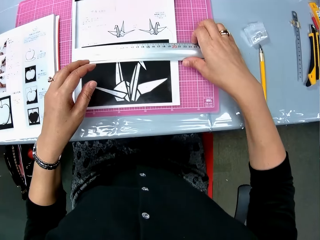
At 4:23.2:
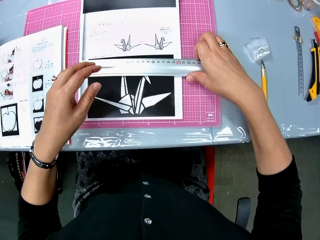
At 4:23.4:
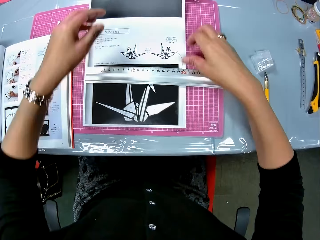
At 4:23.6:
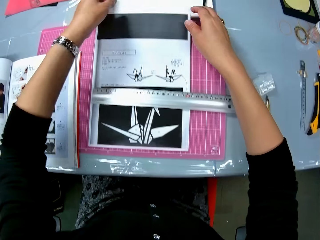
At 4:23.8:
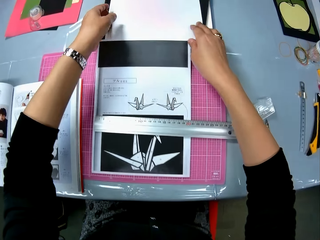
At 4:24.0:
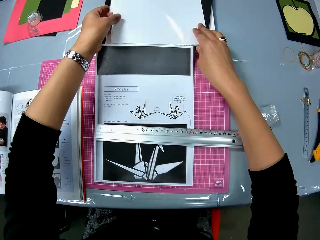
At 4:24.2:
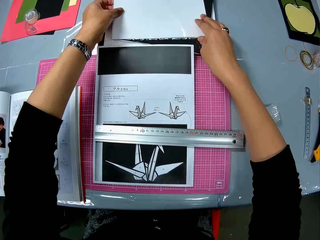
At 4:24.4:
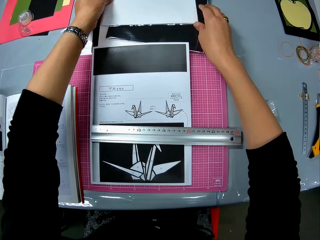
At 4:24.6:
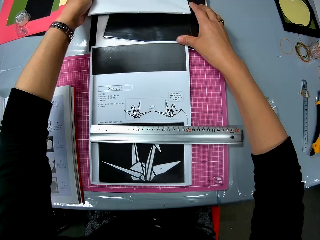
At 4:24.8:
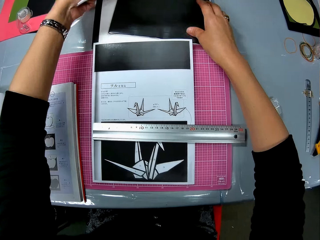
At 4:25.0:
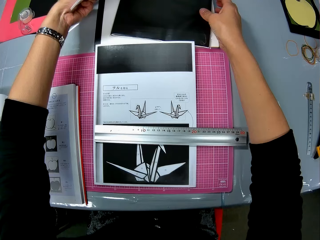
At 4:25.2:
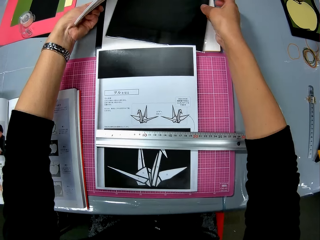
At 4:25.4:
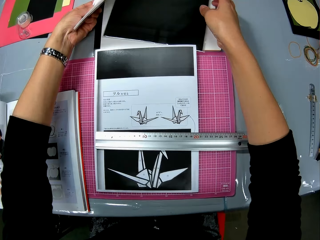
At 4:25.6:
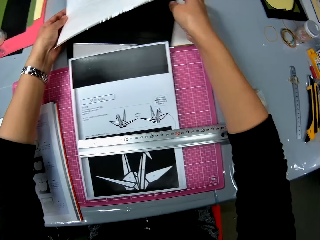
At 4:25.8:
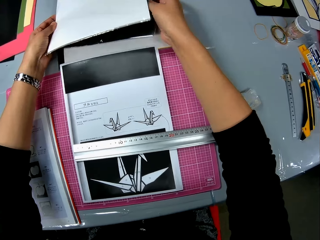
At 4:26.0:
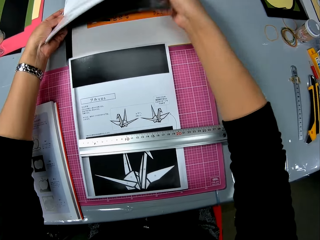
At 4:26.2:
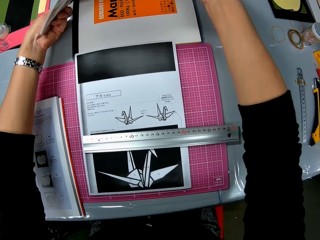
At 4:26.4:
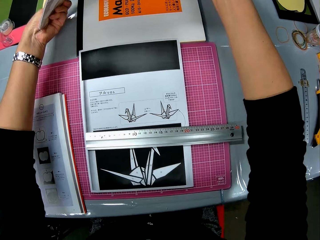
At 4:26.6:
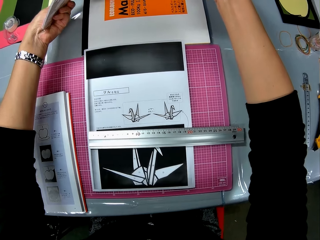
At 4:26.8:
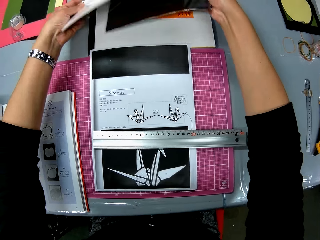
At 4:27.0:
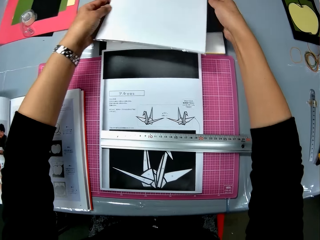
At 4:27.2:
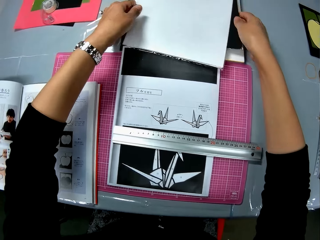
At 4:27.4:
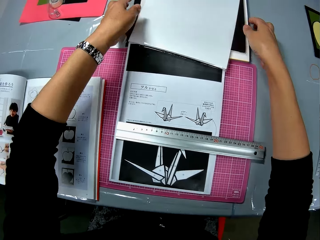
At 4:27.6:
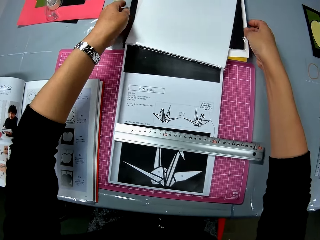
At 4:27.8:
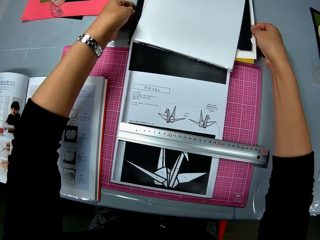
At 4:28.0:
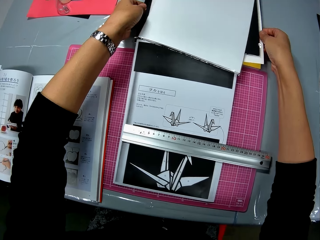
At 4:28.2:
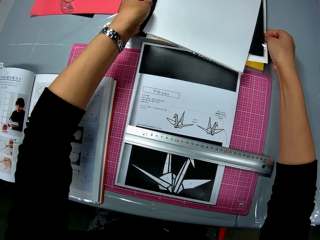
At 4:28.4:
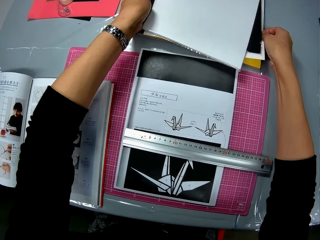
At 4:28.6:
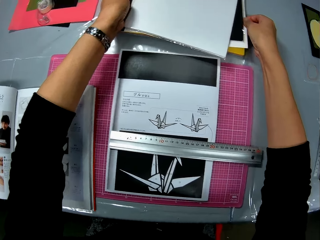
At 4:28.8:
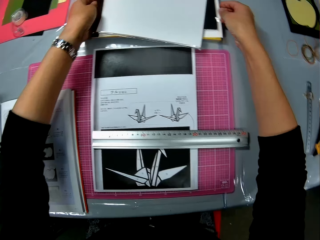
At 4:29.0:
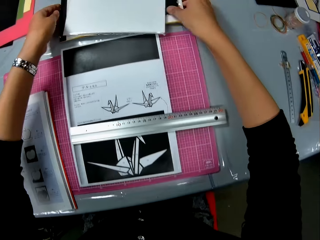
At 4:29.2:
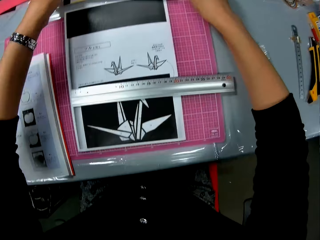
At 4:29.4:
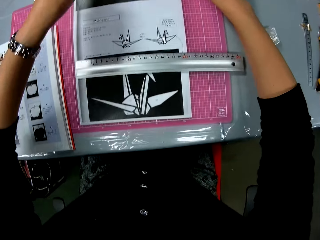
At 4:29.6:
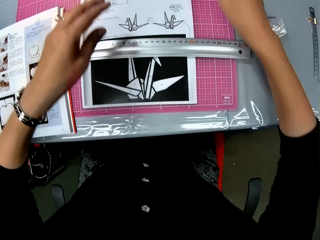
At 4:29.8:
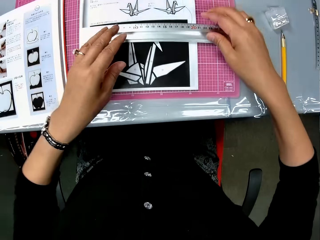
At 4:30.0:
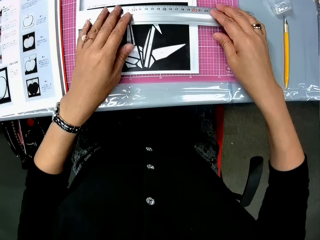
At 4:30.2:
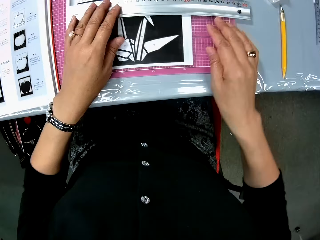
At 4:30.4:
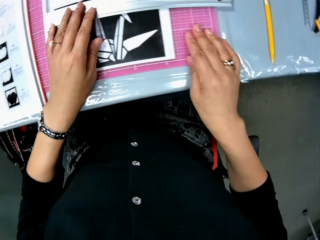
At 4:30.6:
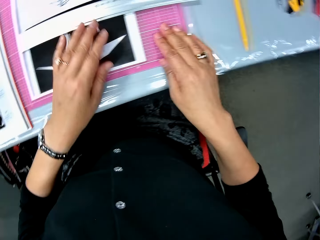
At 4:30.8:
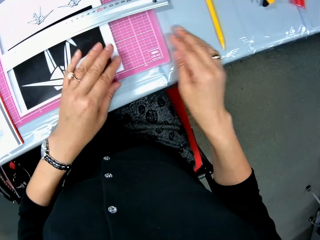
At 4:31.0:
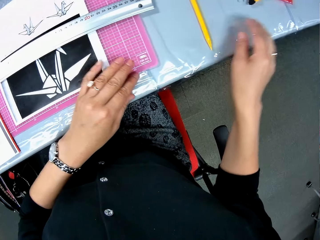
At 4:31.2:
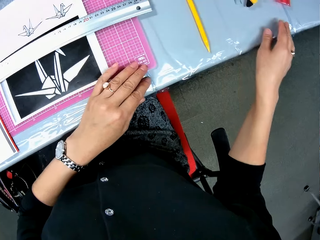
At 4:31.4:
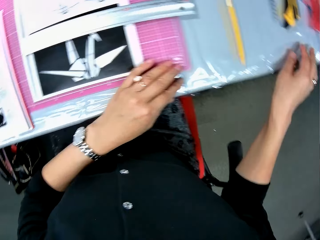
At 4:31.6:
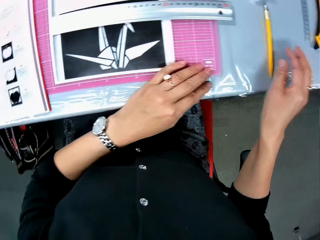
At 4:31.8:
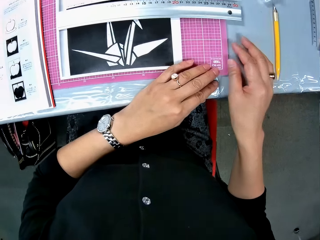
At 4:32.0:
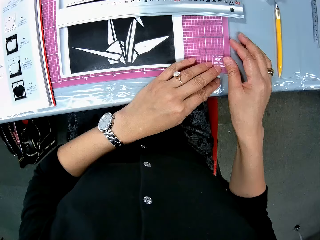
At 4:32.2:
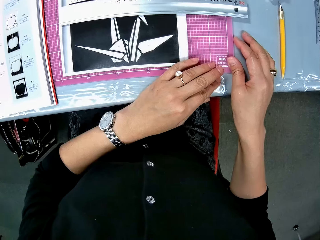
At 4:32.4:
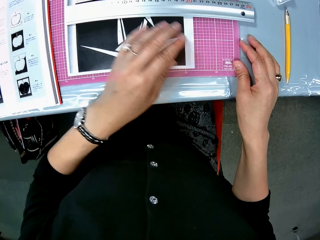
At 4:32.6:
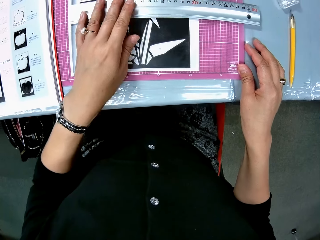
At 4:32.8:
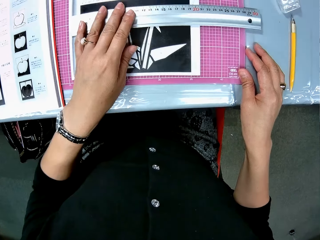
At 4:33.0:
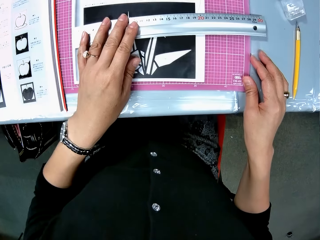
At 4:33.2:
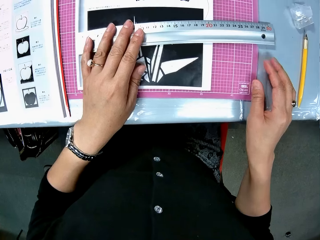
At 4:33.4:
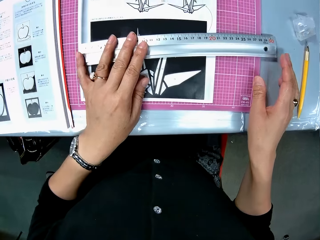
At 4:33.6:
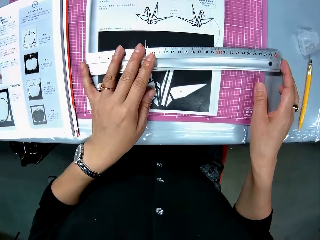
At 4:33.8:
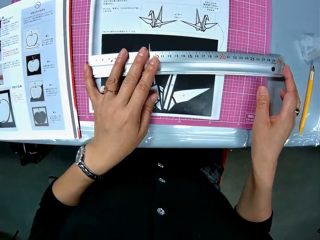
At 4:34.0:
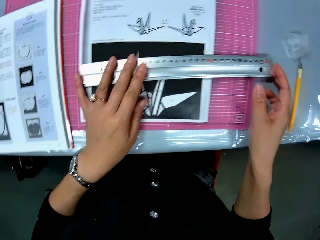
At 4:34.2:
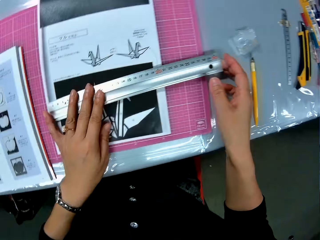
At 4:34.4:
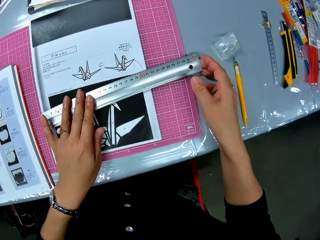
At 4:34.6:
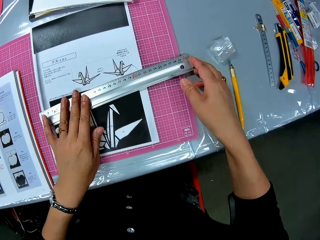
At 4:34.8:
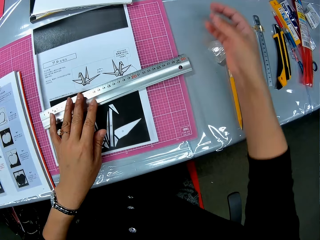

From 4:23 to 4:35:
The camera wearer touches the ruler. He lifts some books on the table. He touches a paper. He places his hands on the table. He slightly shifts the ruler on the table. He touches the ruler.

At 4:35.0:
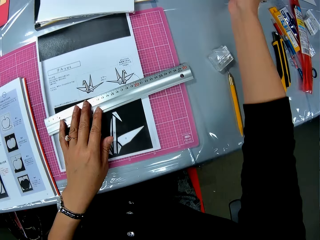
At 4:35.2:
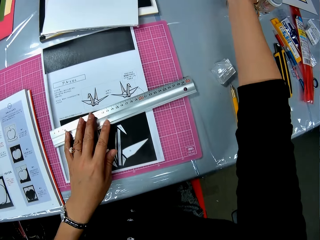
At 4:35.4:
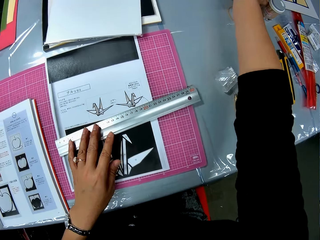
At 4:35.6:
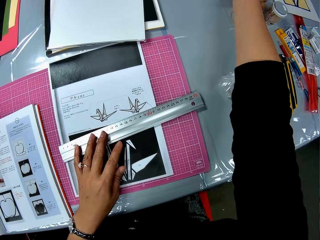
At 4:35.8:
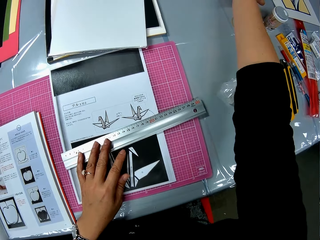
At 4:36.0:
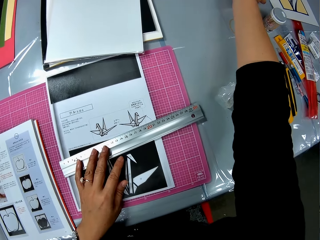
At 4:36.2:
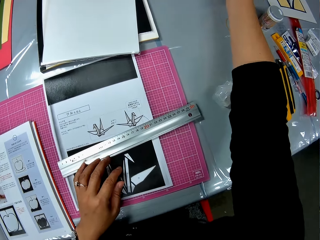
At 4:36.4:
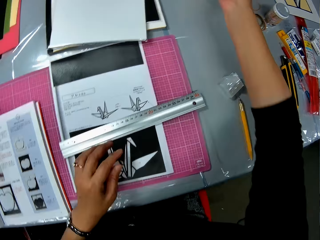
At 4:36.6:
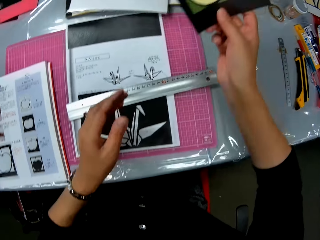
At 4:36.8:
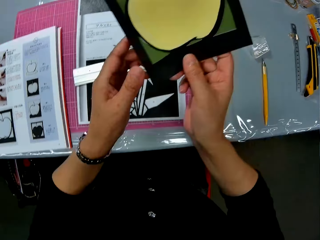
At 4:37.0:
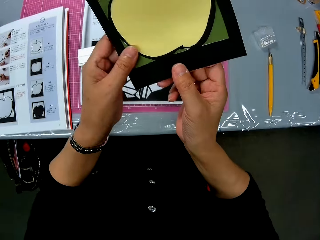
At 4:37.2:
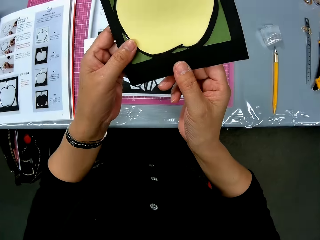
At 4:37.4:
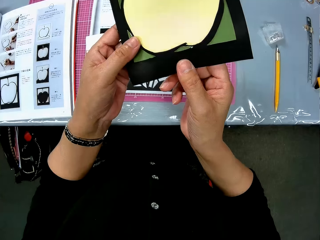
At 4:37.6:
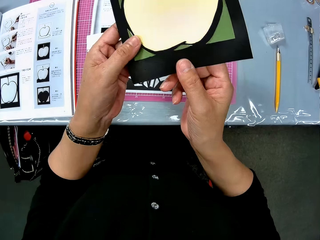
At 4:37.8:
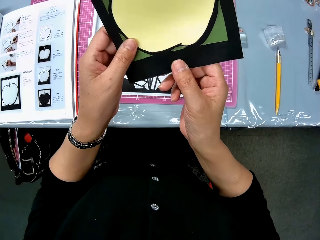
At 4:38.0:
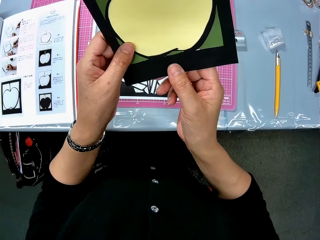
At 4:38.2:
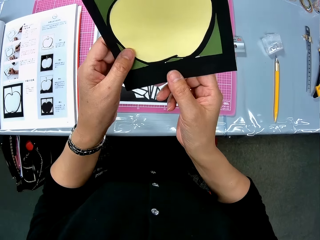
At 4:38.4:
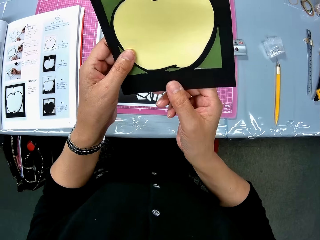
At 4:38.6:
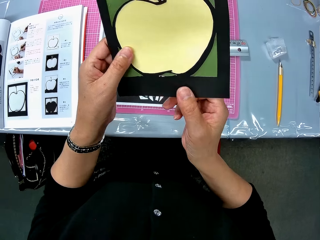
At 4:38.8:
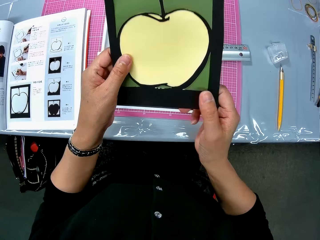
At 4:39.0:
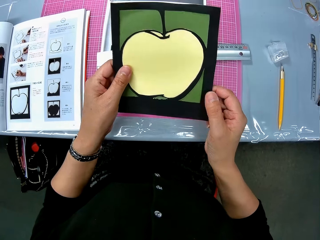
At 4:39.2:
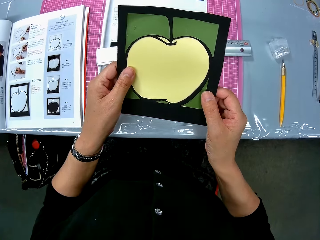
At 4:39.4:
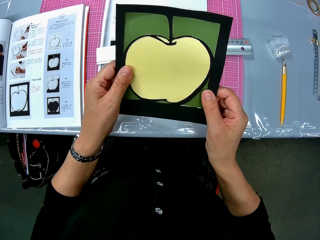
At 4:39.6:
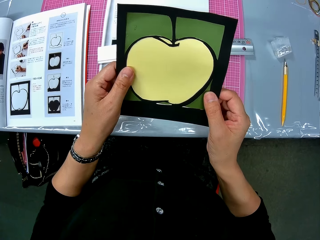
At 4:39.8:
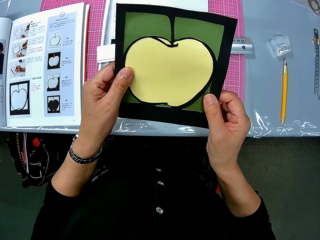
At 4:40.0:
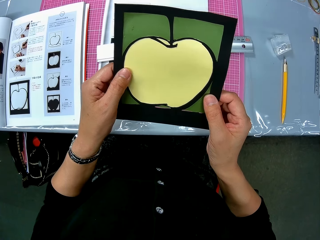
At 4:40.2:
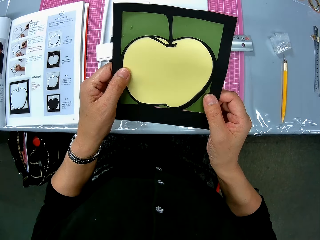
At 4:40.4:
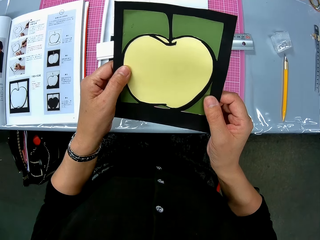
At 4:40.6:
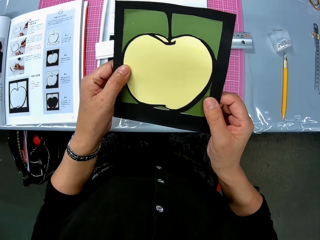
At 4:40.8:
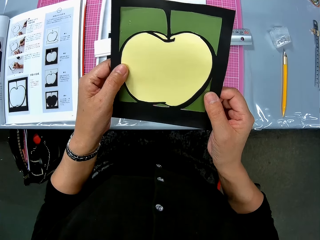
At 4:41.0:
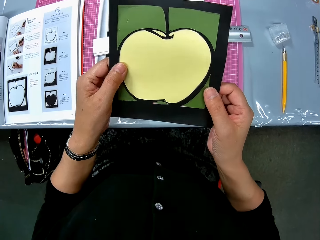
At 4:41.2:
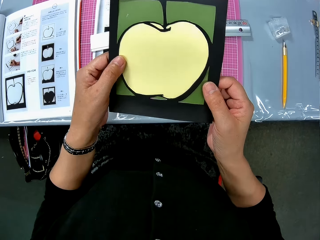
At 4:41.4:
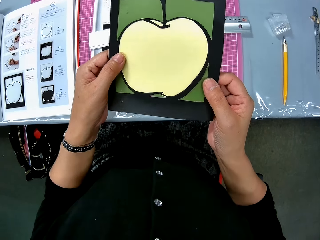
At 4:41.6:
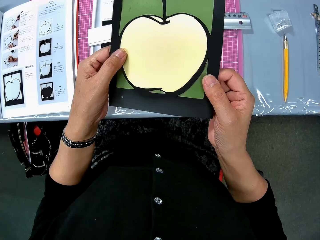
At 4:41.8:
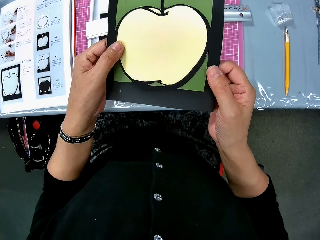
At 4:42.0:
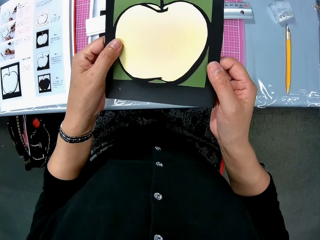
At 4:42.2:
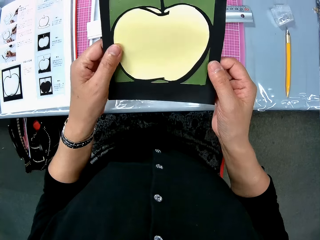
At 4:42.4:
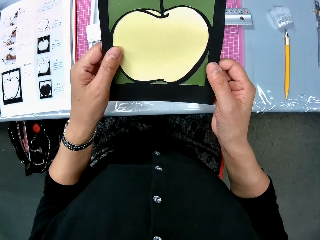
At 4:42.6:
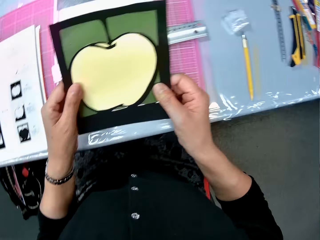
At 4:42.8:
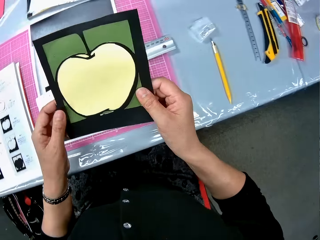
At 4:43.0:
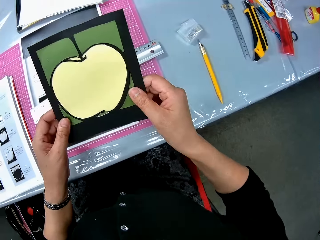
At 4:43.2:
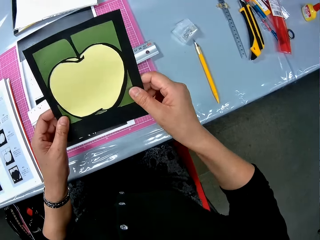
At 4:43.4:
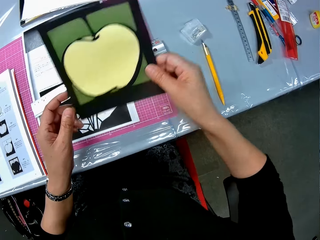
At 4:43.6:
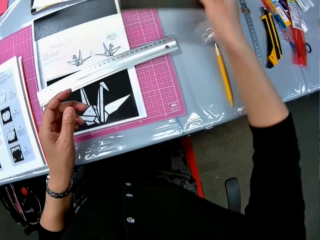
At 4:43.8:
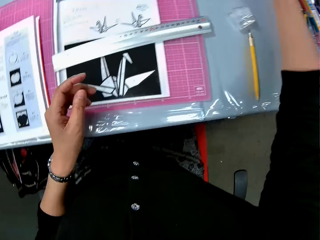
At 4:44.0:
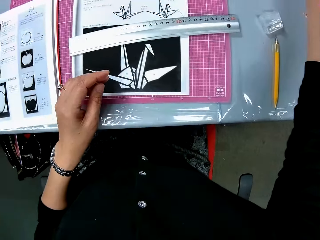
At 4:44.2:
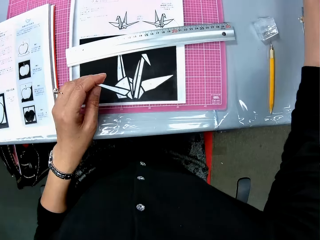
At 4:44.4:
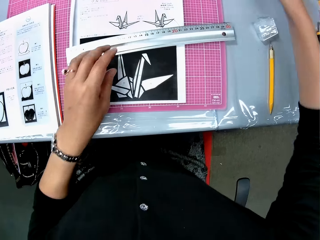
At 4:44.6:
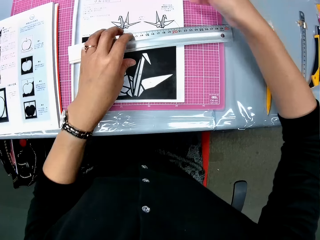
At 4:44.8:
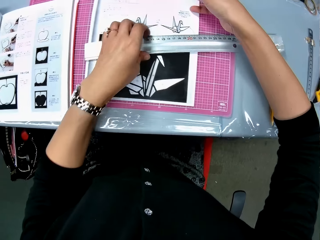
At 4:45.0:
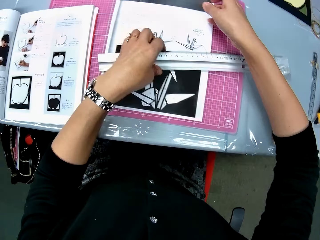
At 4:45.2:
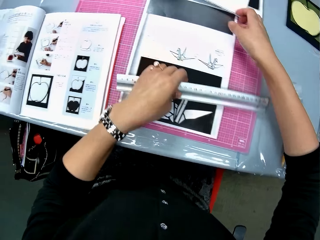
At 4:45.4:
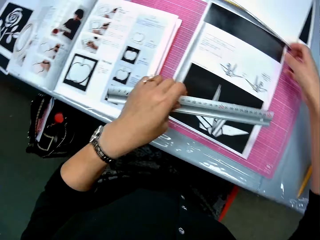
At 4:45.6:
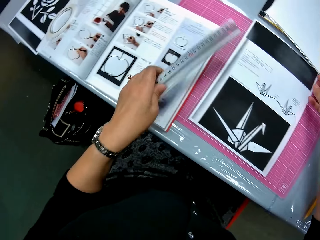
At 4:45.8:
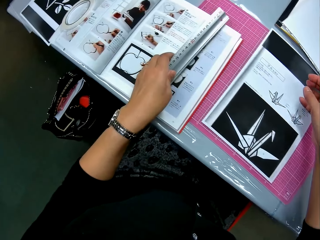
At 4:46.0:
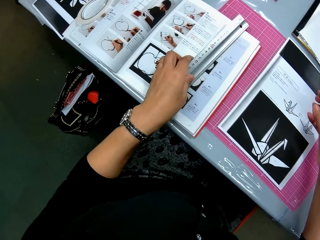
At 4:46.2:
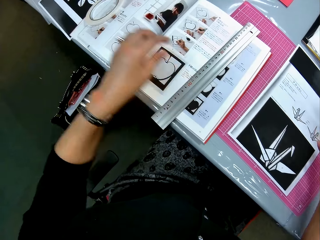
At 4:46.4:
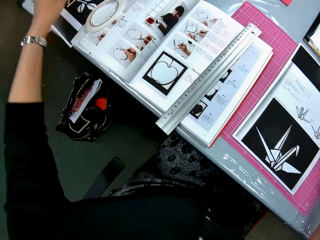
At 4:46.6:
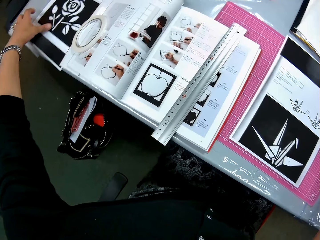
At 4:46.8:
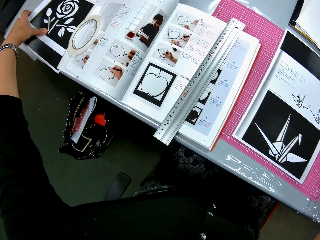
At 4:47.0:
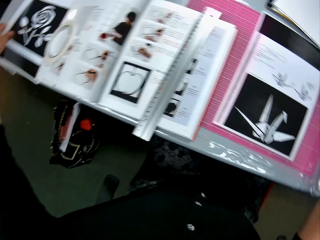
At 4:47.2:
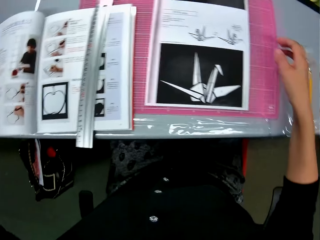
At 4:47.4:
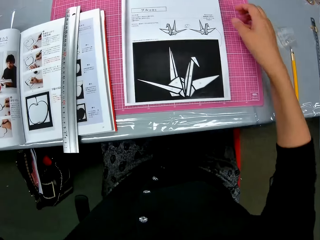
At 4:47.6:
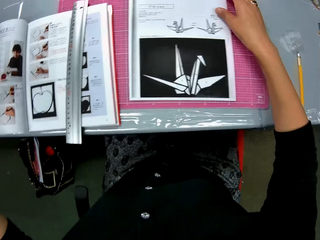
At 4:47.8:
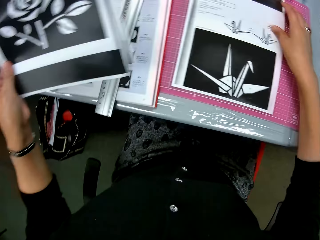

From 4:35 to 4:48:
The camera wearer picks up a paper craft from the table. They look at the paper. They drop the paper craft on the table. They move the ruler on the table. They drop the ruler. They pick up some drawing sheets or craft paper from the table.
